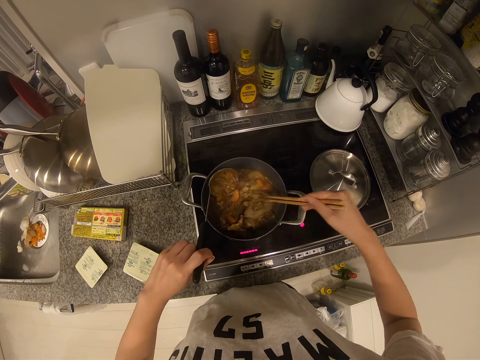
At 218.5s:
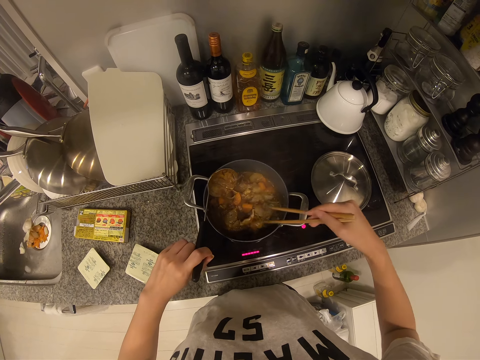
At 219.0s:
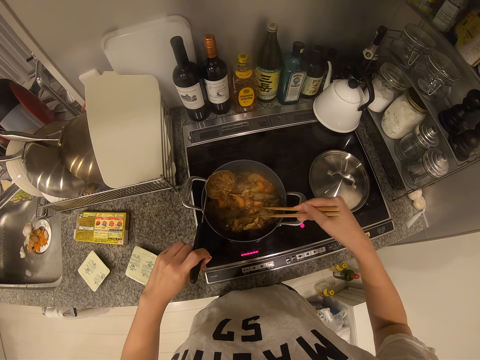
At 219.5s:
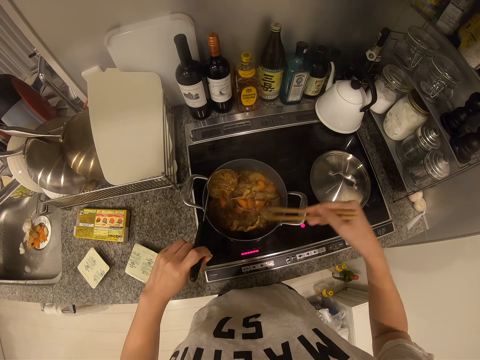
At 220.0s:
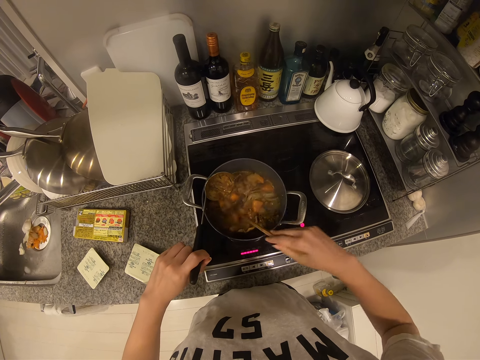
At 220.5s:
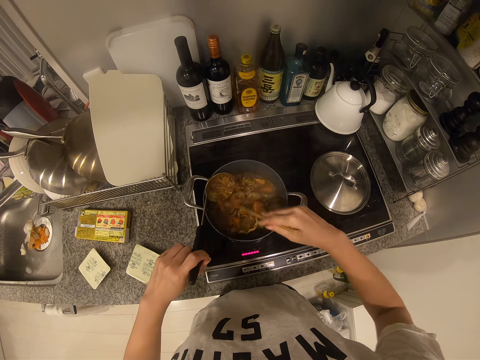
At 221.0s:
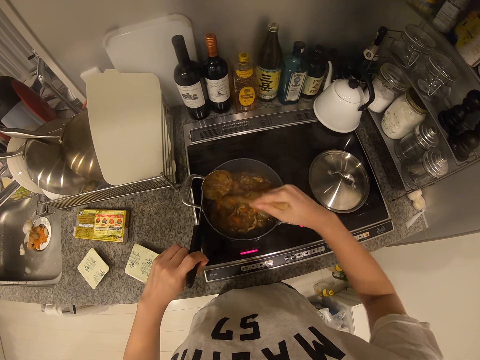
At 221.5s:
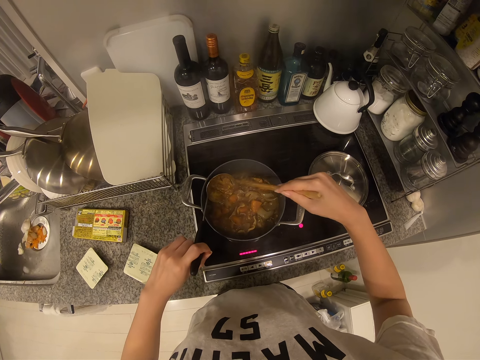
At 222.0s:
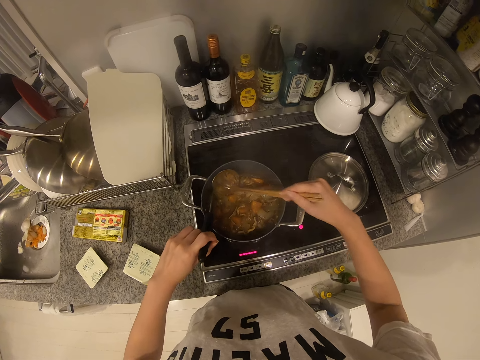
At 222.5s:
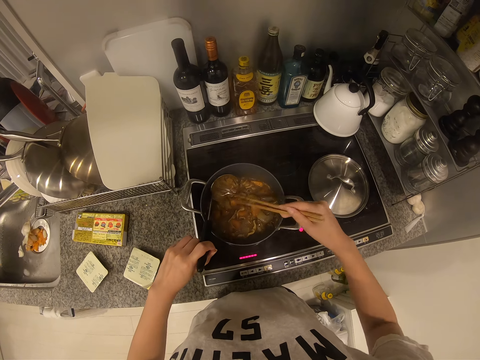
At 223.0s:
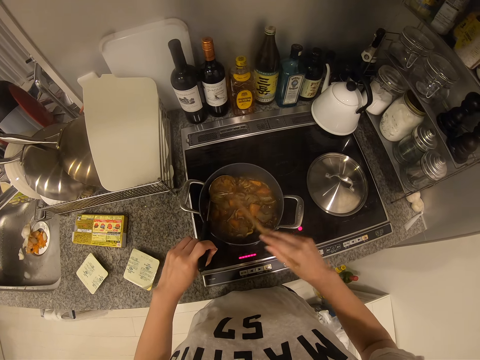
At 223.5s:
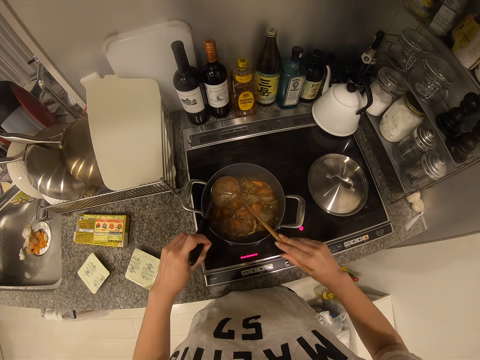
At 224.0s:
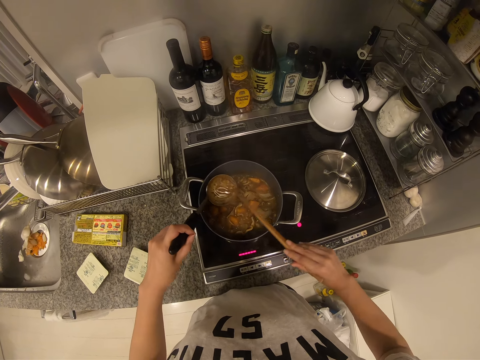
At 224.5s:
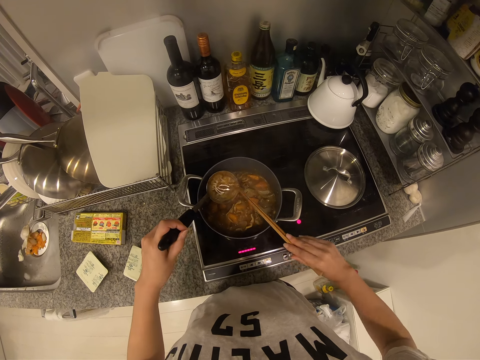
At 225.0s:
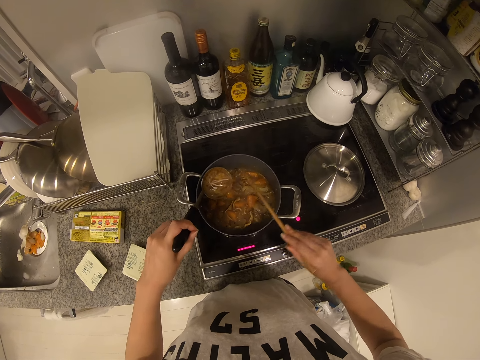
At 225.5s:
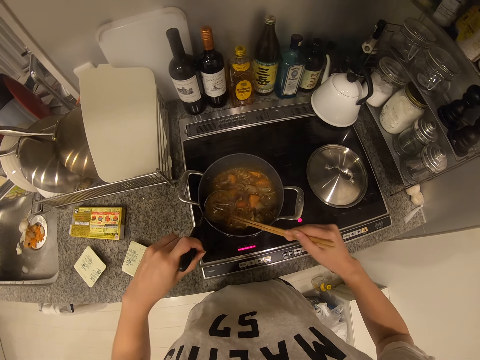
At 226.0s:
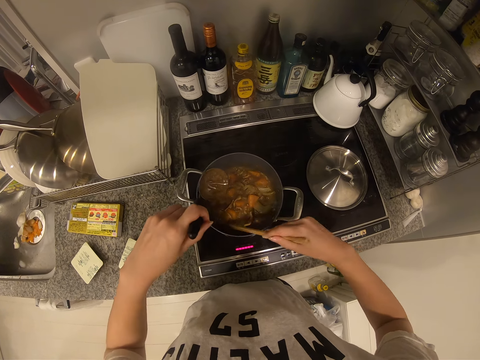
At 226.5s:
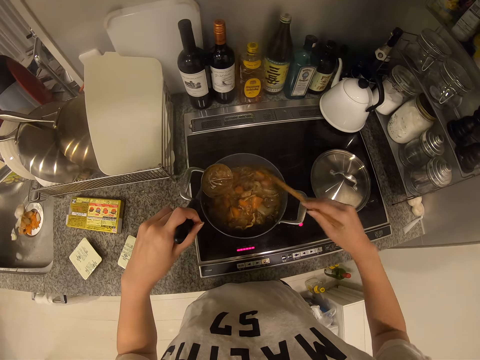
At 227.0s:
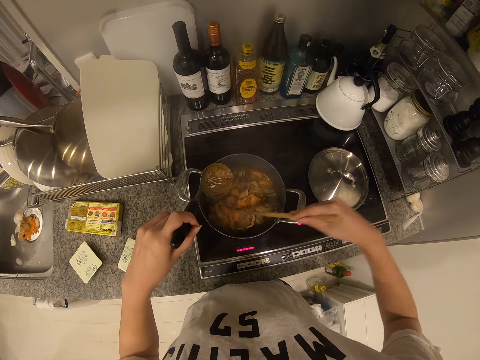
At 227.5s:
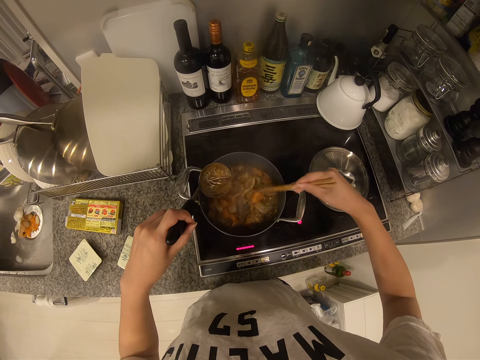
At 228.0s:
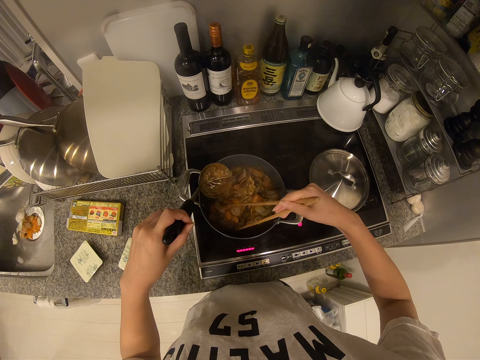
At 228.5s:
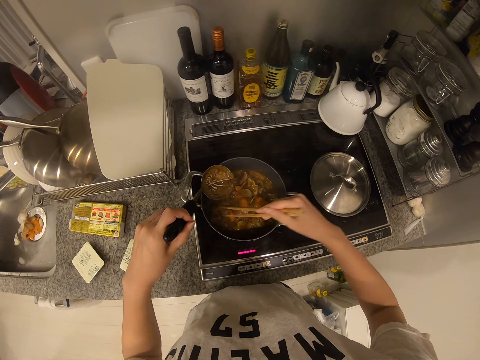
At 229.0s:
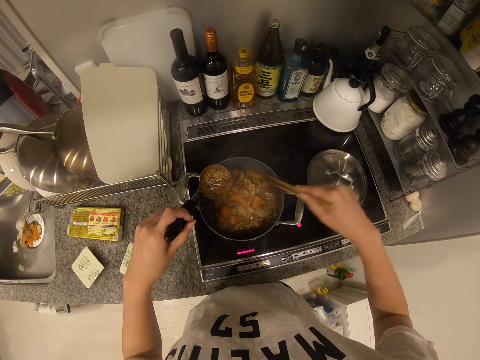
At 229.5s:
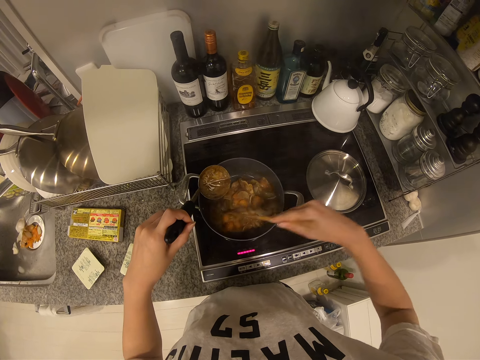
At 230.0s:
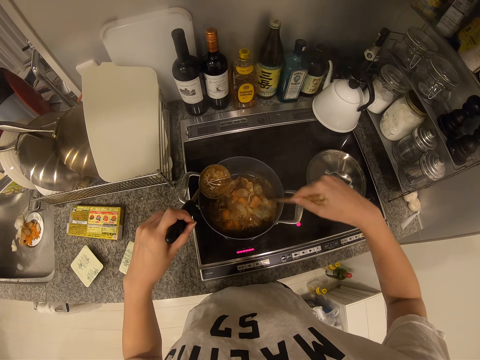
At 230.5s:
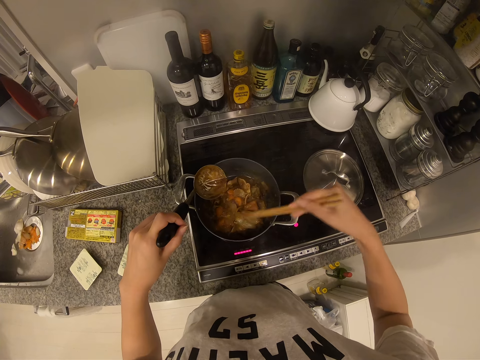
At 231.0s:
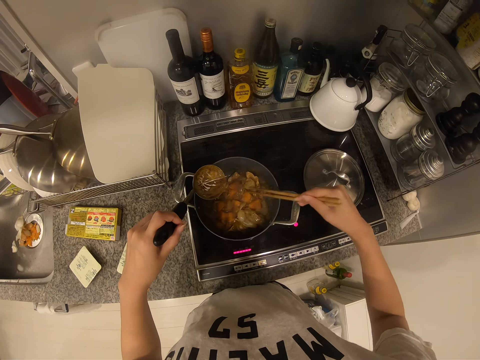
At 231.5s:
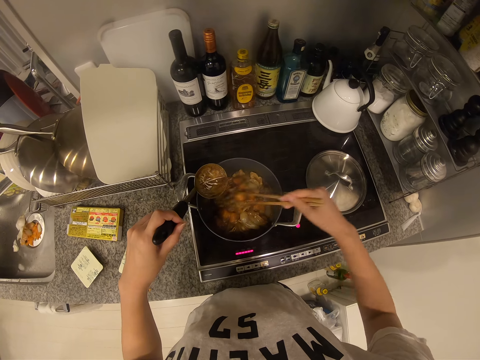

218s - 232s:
The camera wearer scoops the serving spoon with the chopstick. They stir the food with the chopstick.

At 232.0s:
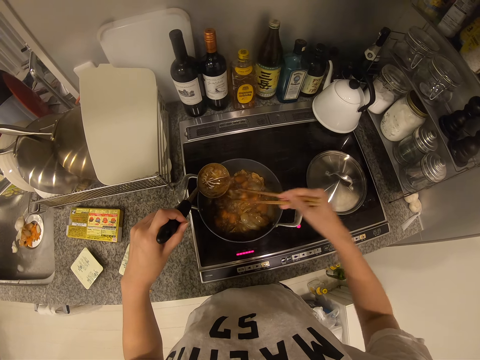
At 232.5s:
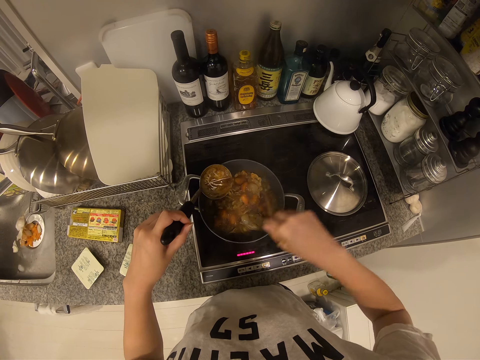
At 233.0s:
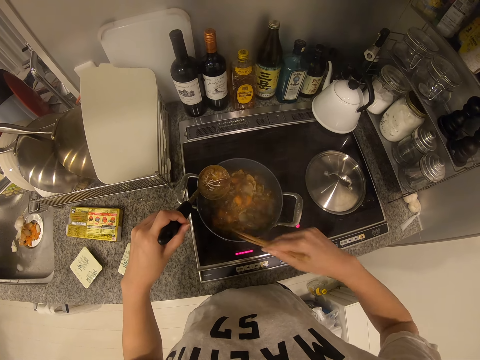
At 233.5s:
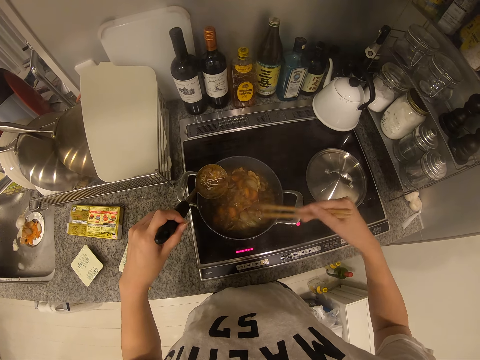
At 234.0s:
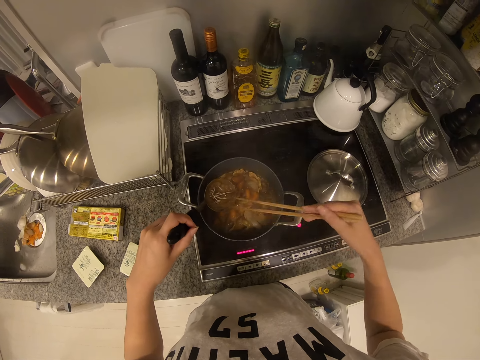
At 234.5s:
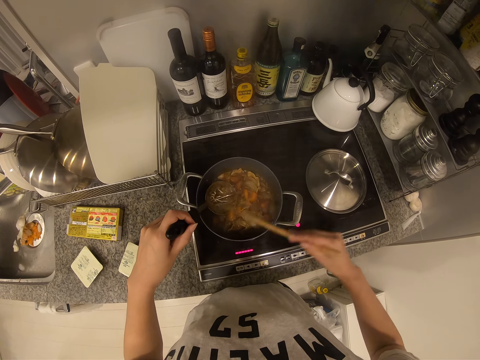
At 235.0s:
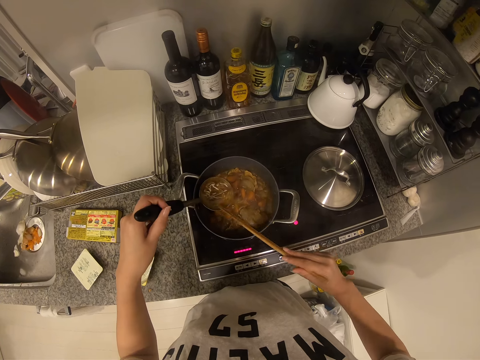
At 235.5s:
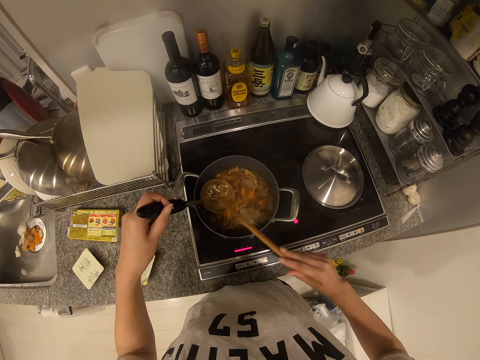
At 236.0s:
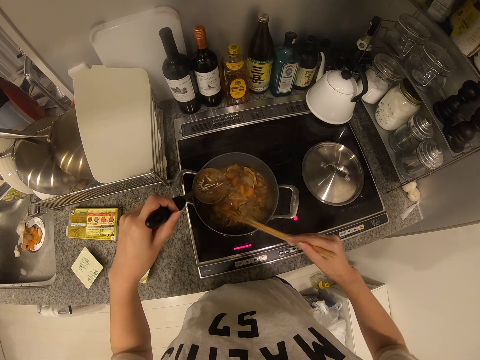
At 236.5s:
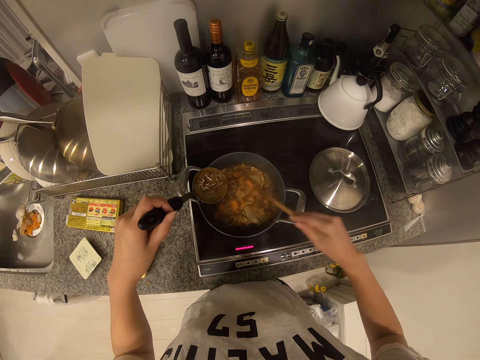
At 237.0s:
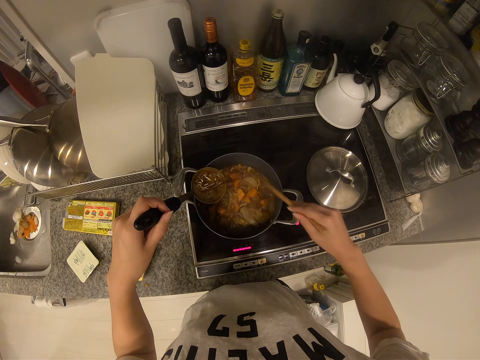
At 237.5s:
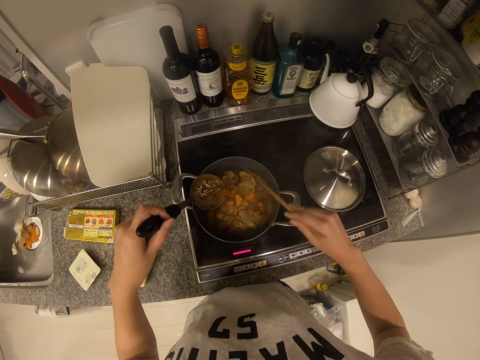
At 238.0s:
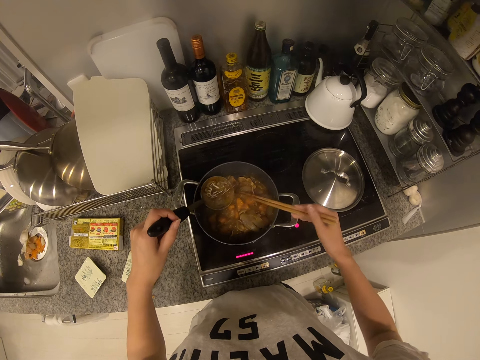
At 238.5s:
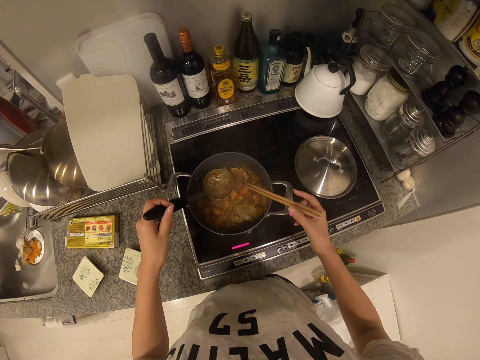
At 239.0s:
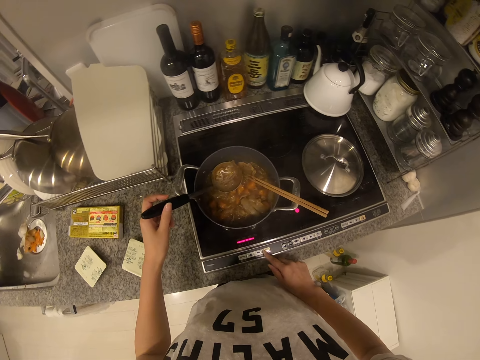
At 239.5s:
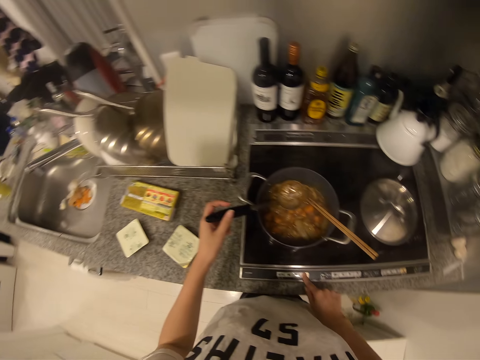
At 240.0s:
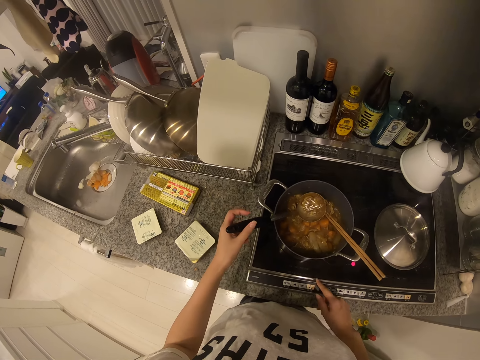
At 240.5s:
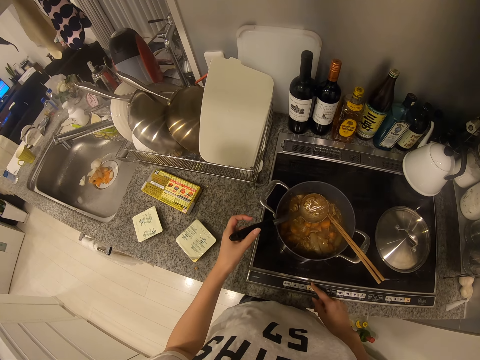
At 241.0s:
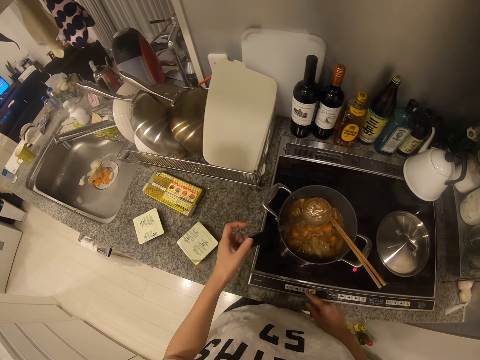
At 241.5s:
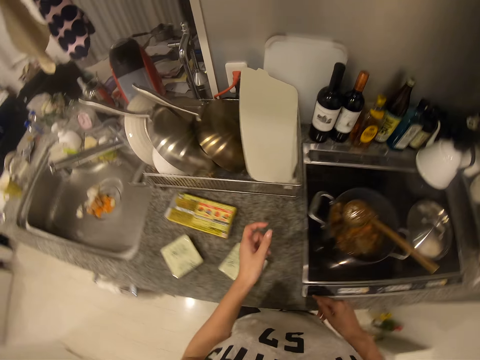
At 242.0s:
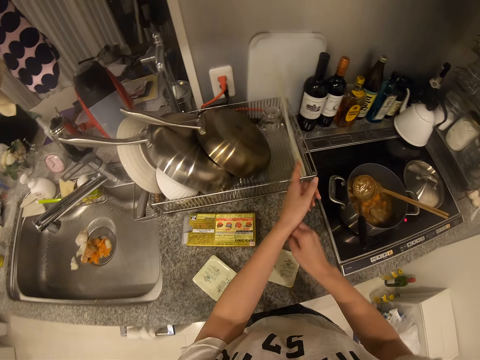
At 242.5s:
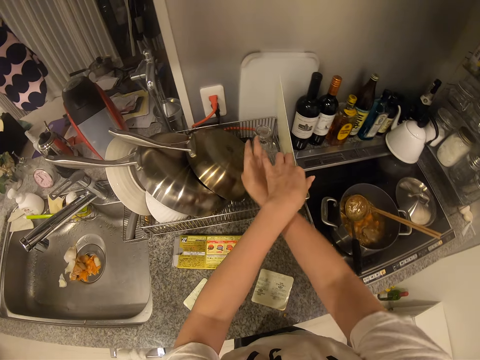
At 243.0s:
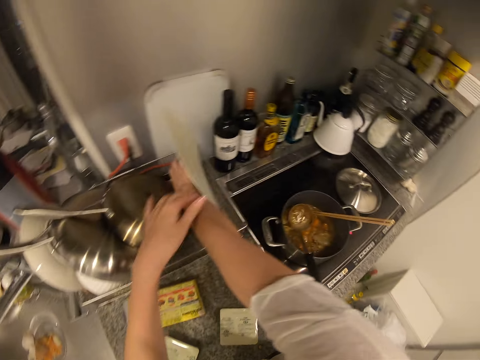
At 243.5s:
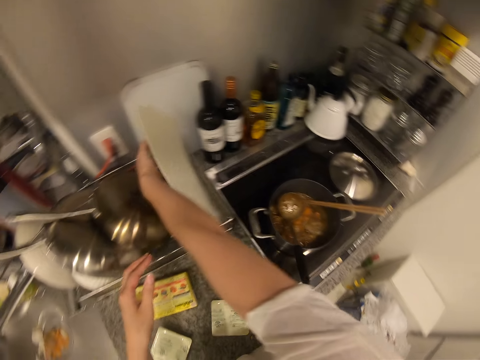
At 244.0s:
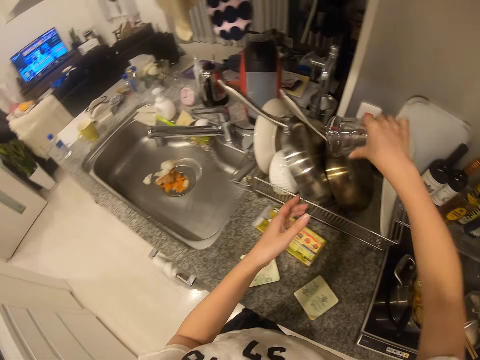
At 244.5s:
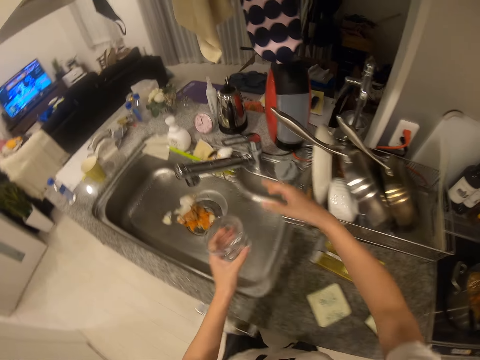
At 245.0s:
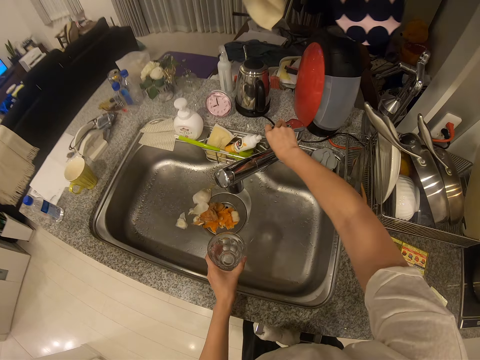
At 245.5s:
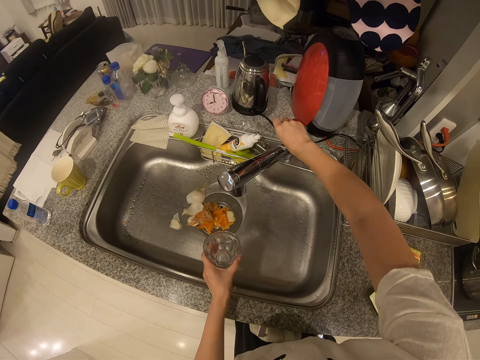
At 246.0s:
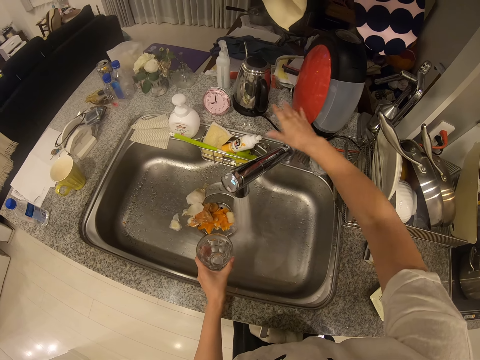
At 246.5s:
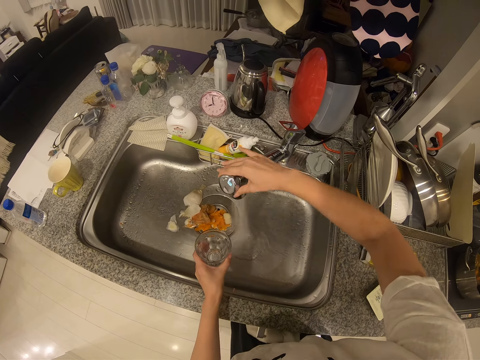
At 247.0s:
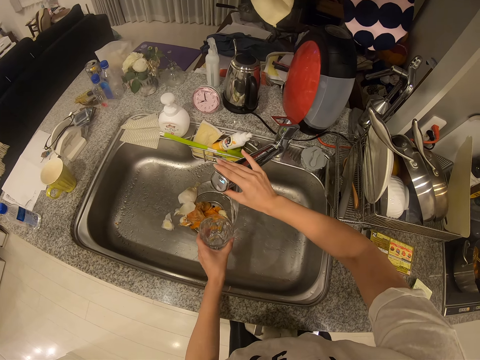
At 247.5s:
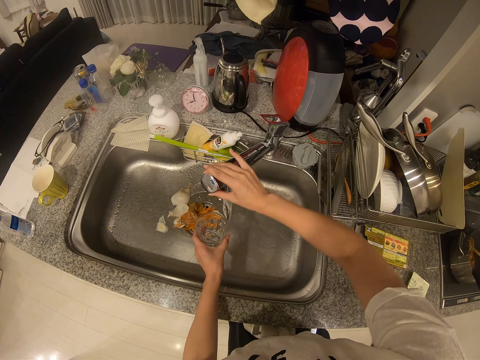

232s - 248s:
The camera wearer scoops the serving spoon with the chopstick. They stir the food with the chopstick. They place the chopsticks in a cooking pot. They press the electric cooker controller. They leave the spoon in the cooking pot. They move a mat on a plate rack. They hold a chopping board. They pick up a glass or cup of water. They open a tap. They reduce the tap.
